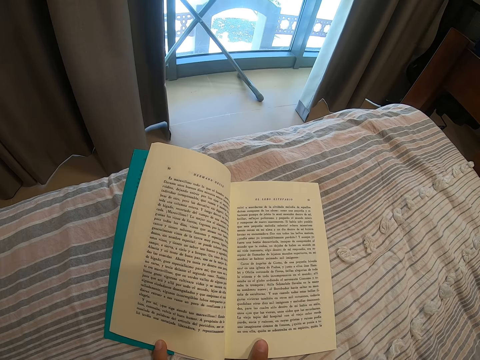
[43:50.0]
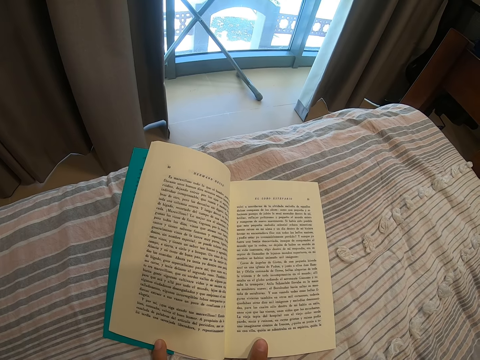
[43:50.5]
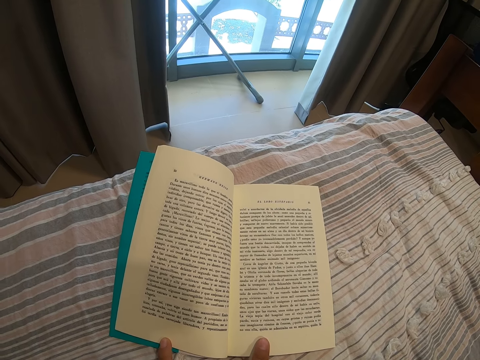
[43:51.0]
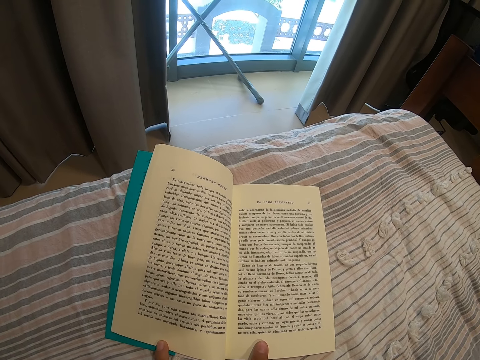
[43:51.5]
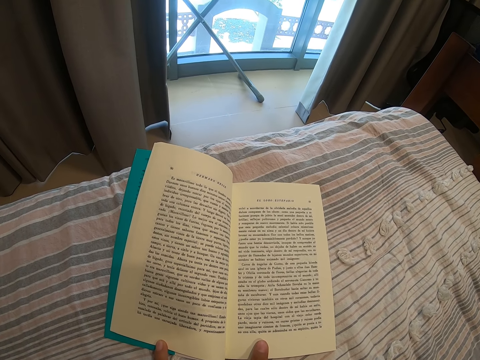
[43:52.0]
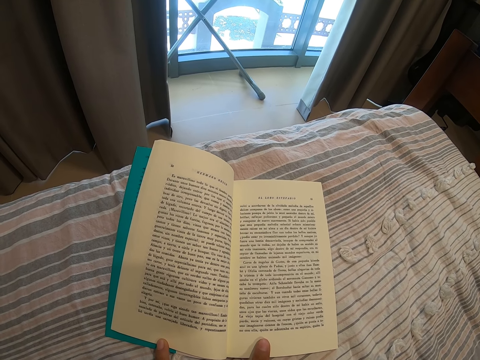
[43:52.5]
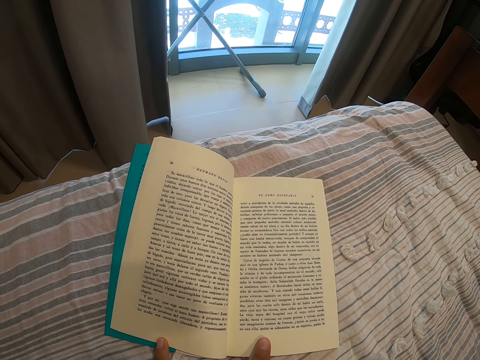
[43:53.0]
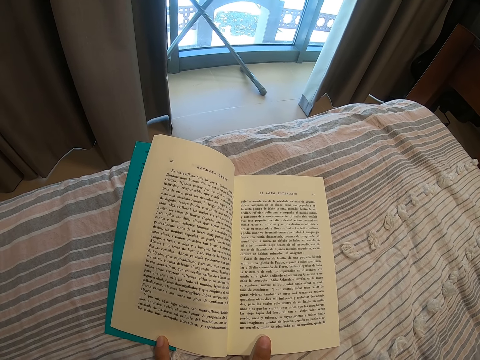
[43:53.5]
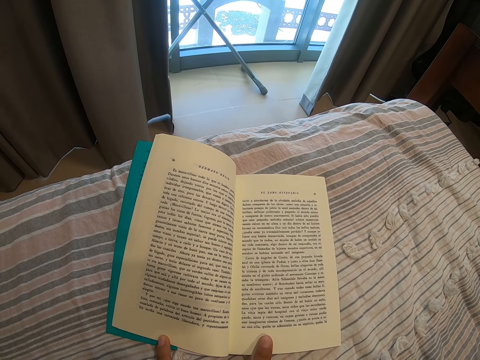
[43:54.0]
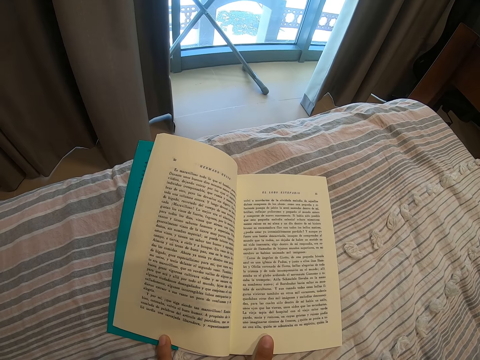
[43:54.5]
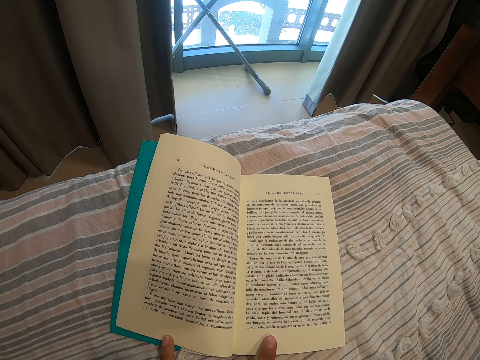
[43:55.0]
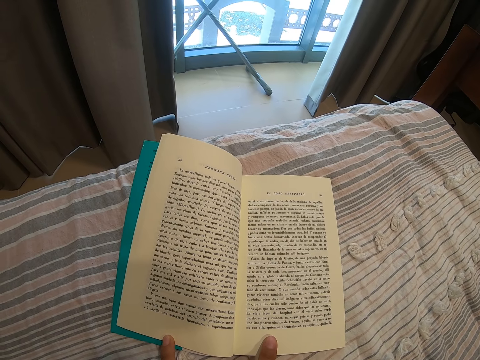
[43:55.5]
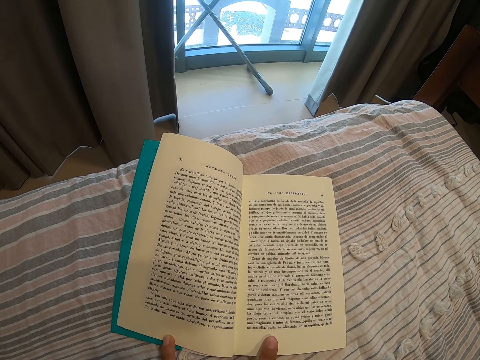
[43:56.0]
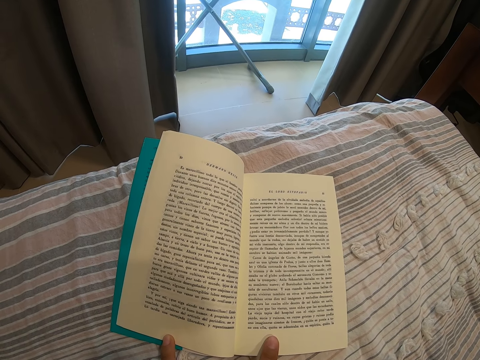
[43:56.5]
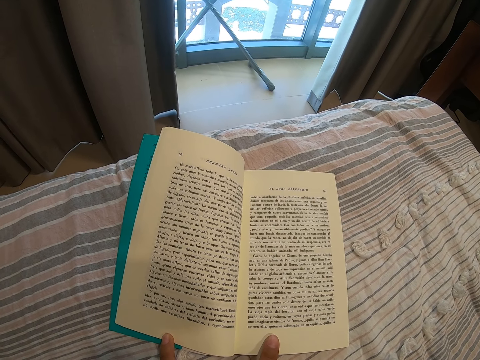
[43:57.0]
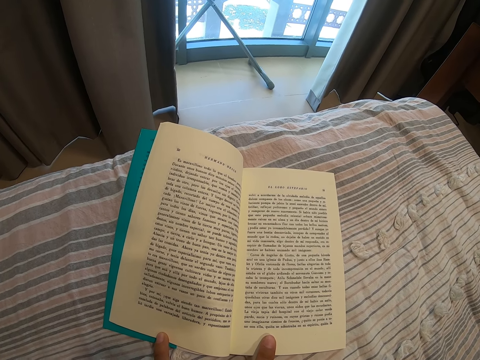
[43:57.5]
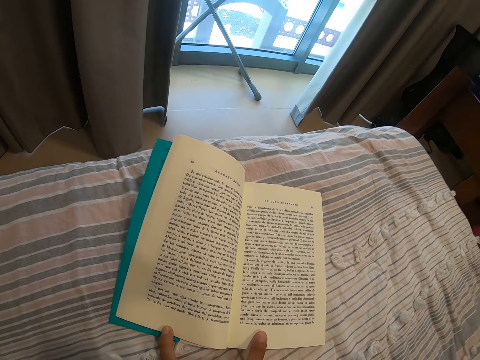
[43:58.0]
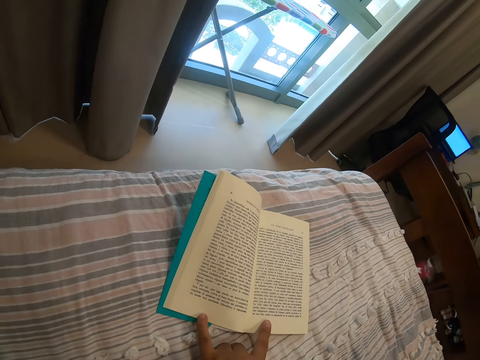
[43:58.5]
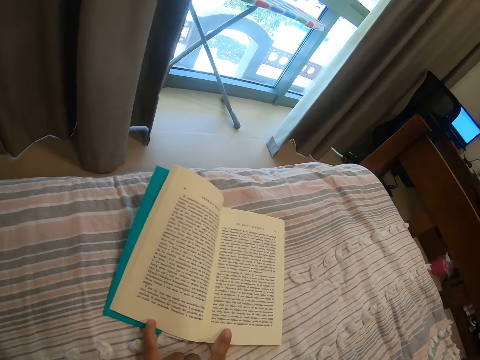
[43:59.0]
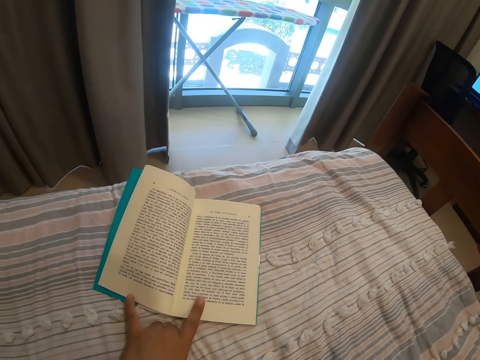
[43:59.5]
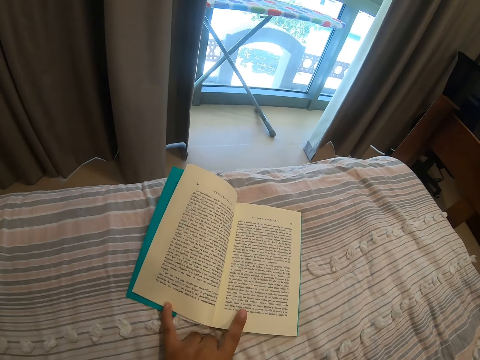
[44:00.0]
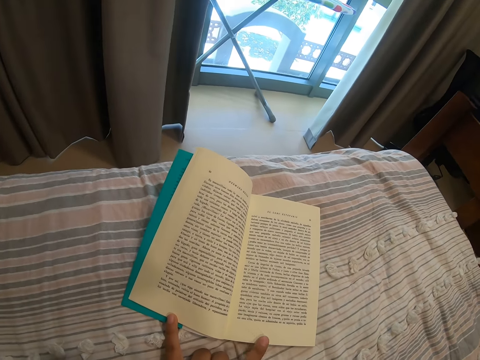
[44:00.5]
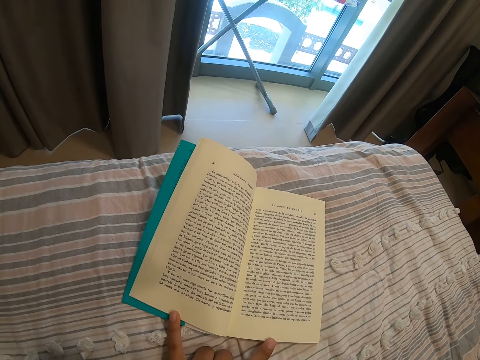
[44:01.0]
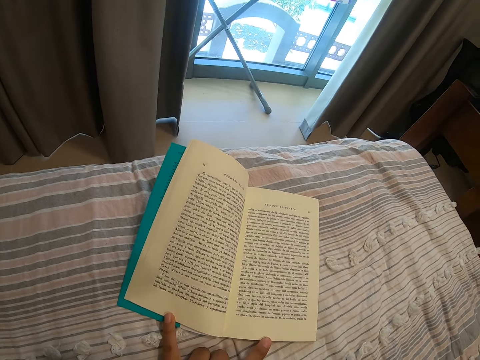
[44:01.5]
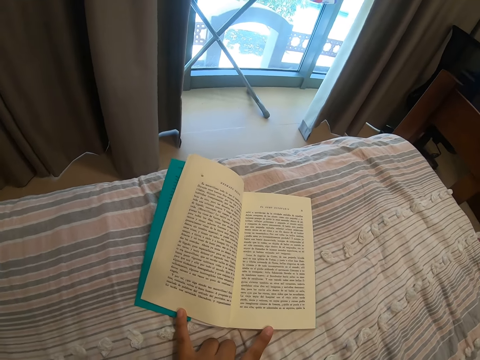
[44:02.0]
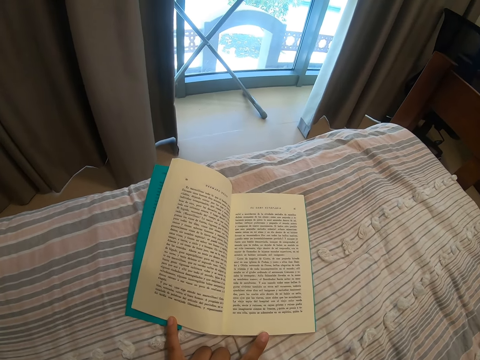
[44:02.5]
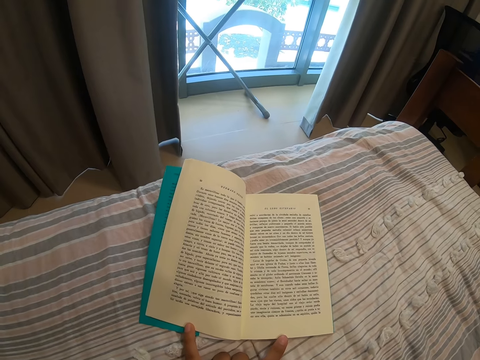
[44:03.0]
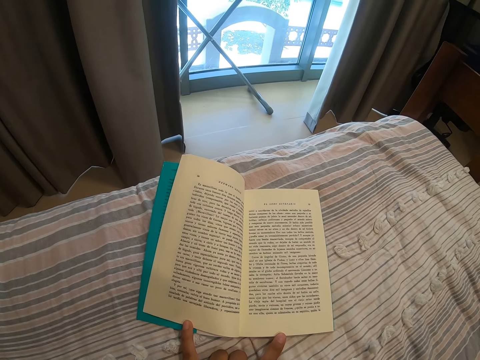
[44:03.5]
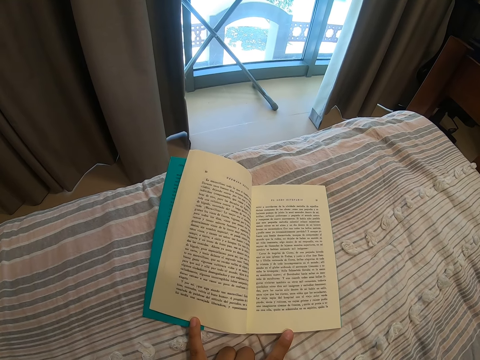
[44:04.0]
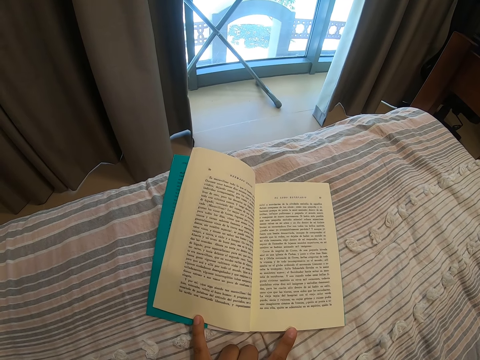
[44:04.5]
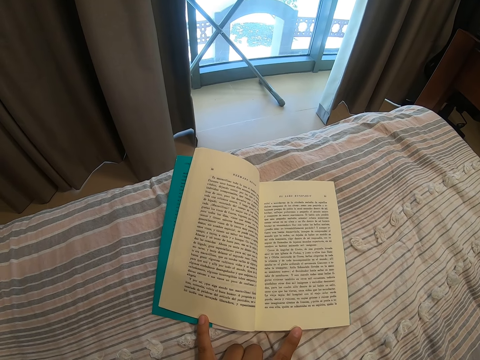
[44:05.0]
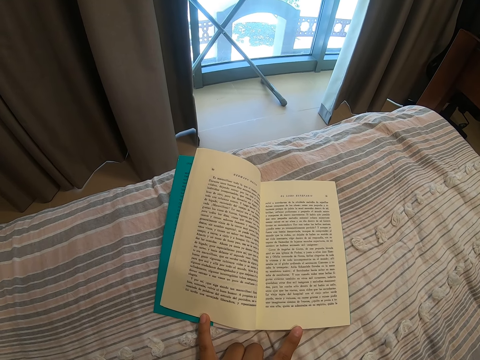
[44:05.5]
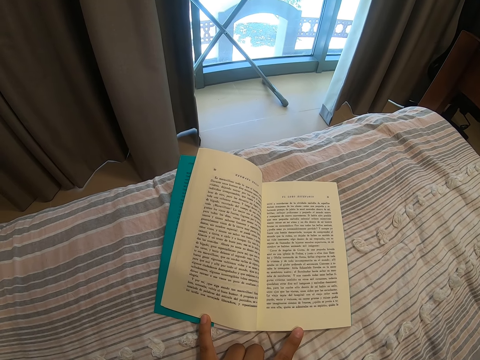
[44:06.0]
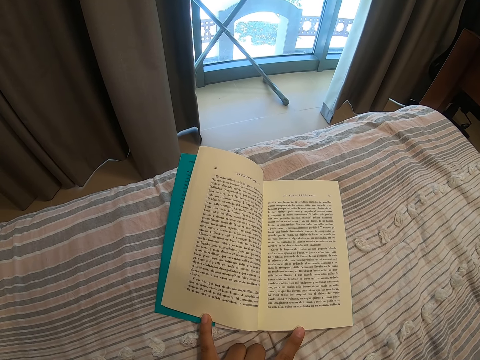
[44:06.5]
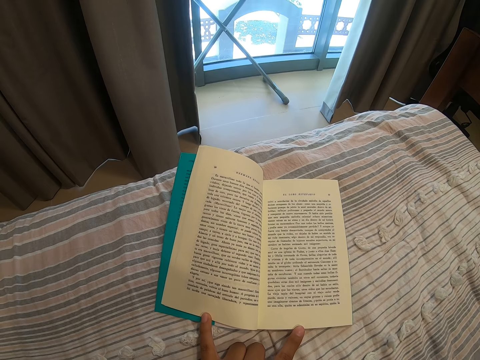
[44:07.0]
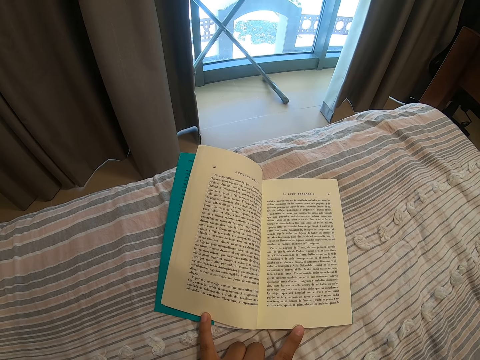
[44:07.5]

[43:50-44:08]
The camera wearer moves her left hand on the book. She moves a finger around the book page. She reads the book.

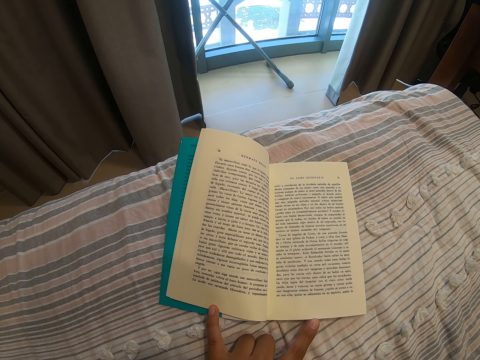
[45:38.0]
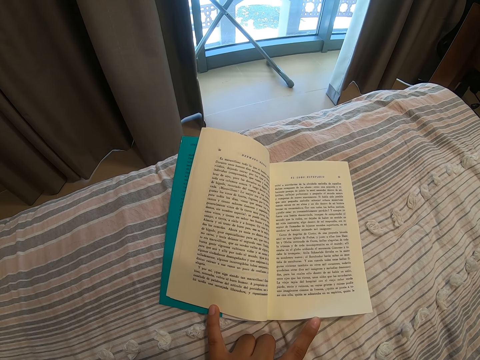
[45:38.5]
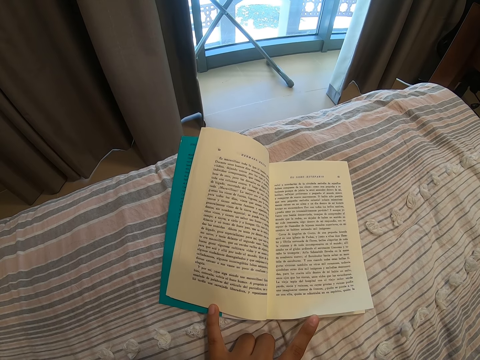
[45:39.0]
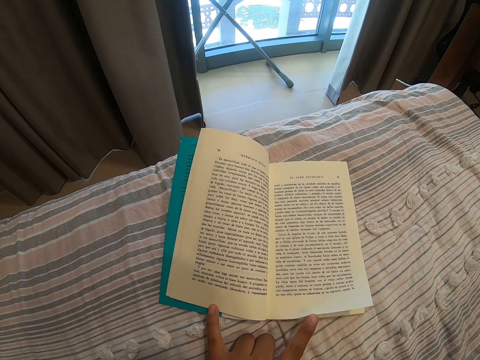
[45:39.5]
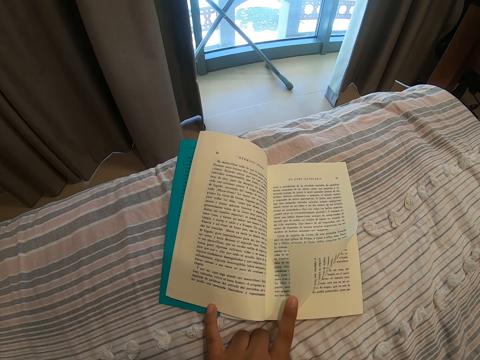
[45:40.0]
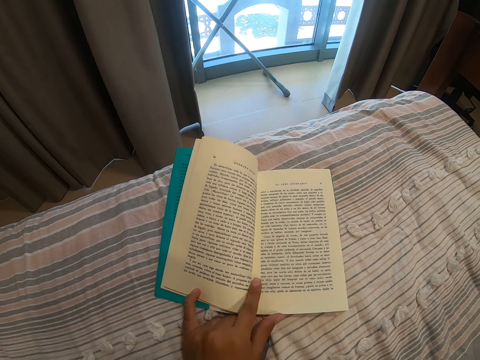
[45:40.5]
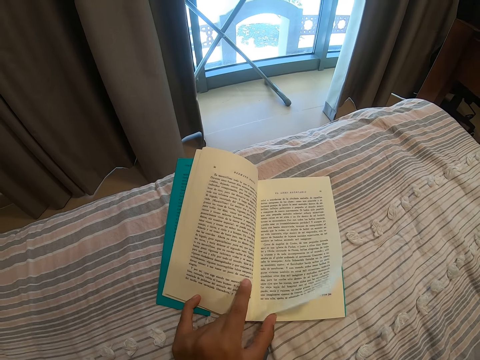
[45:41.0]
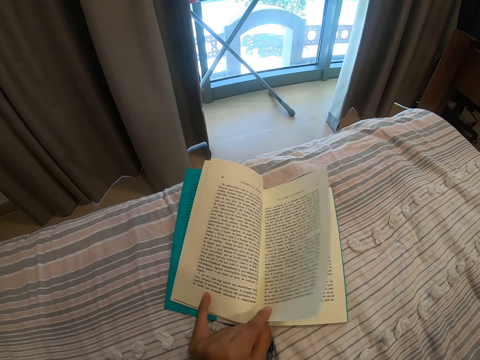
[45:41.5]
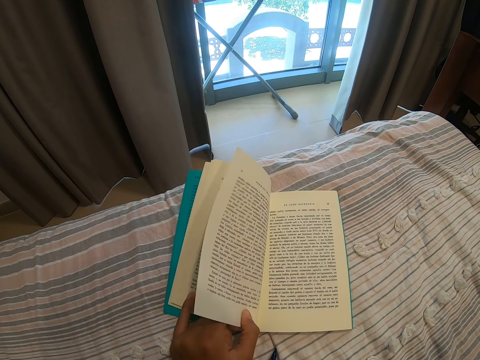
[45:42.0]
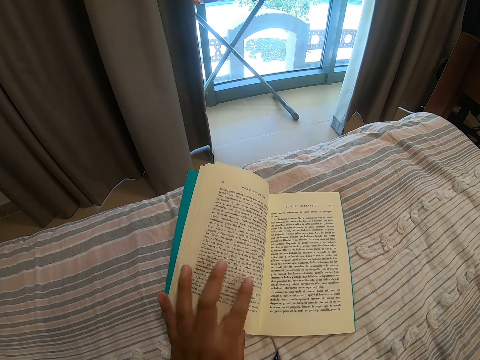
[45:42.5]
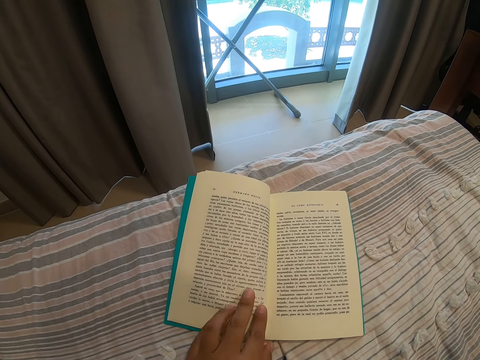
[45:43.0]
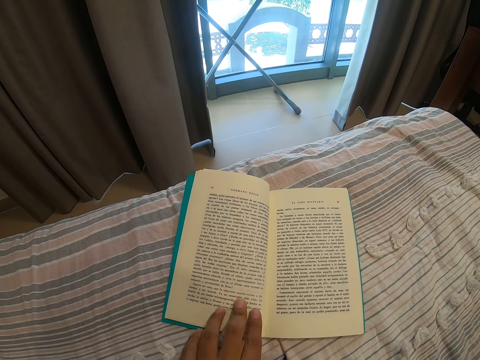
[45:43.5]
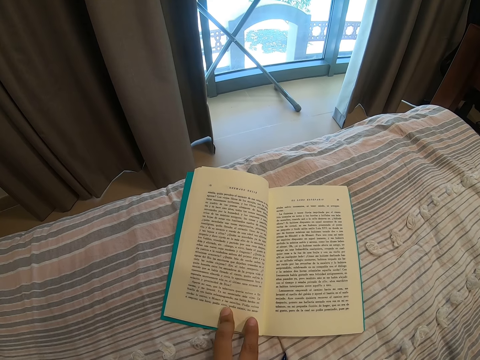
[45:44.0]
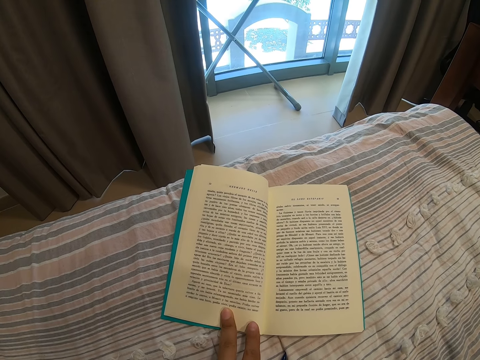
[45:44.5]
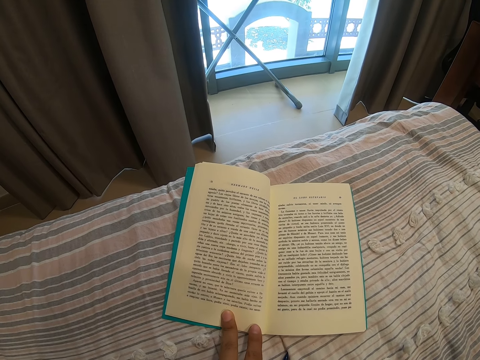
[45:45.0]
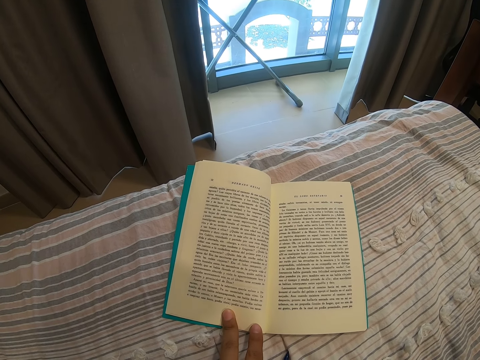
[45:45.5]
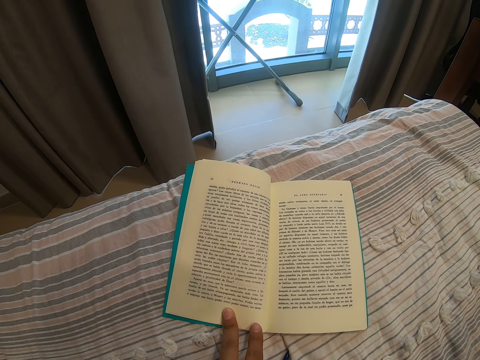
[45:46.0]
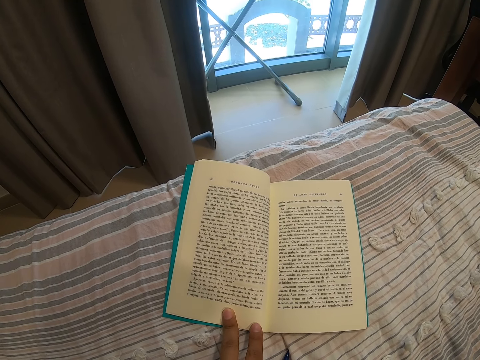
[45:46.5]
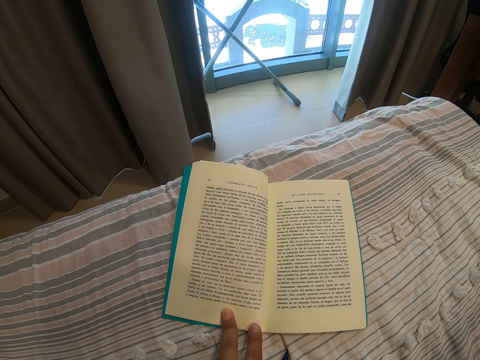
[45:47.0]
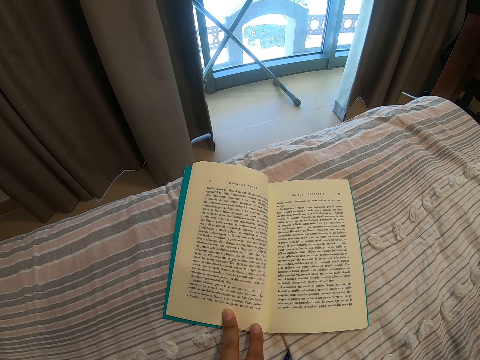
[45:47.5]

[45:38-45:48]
The camera wearer lifts the book page. They turn the book page.
